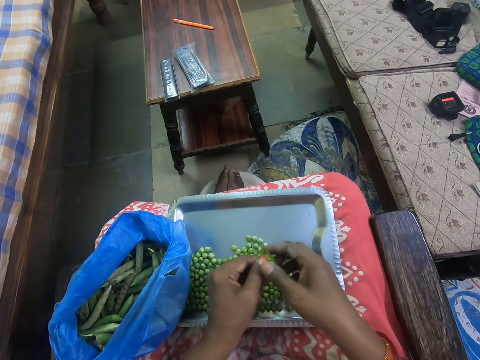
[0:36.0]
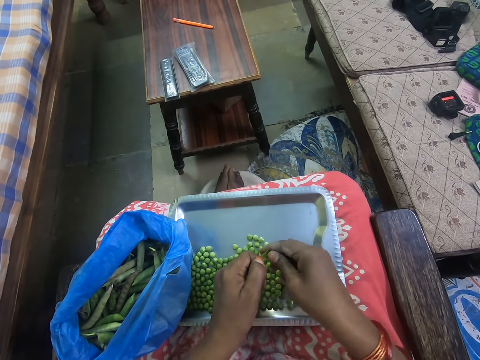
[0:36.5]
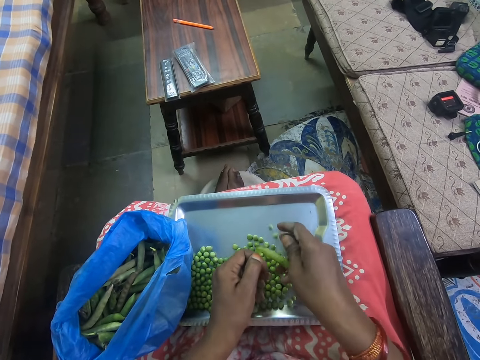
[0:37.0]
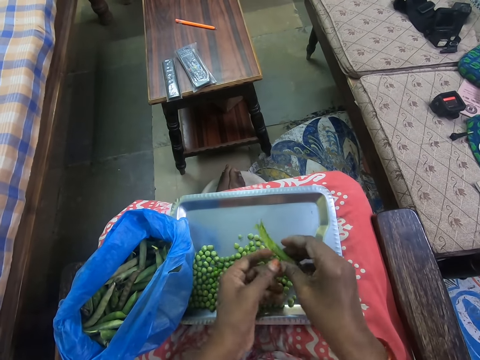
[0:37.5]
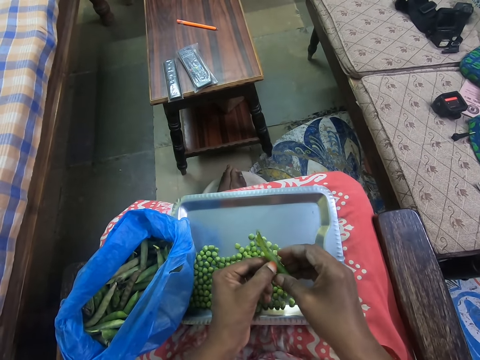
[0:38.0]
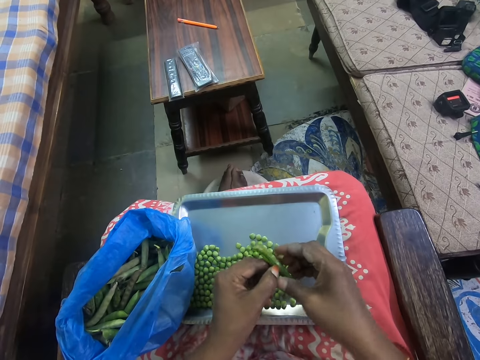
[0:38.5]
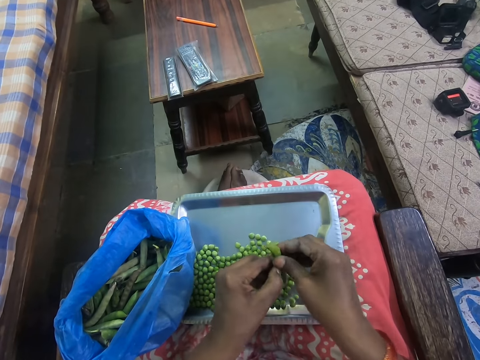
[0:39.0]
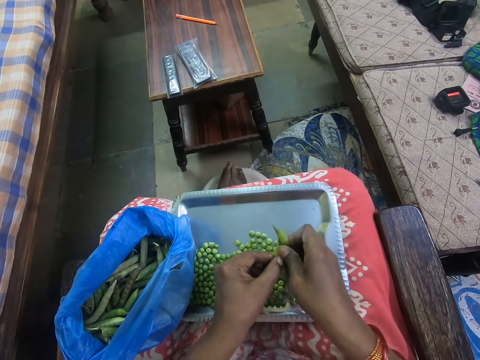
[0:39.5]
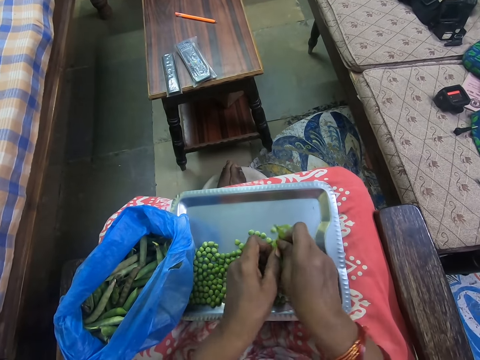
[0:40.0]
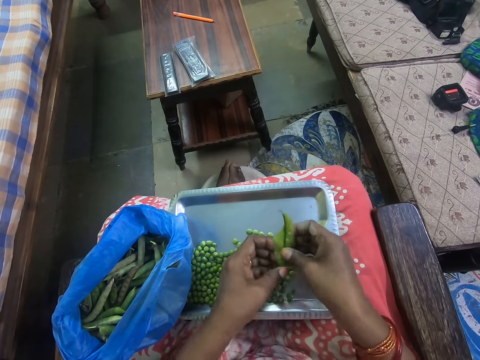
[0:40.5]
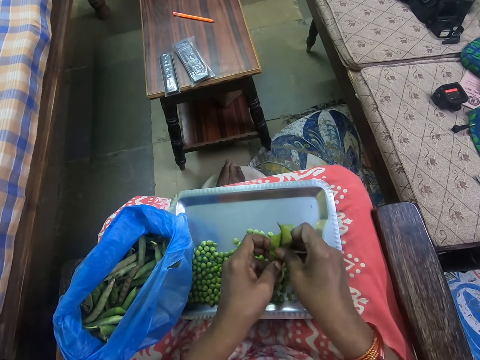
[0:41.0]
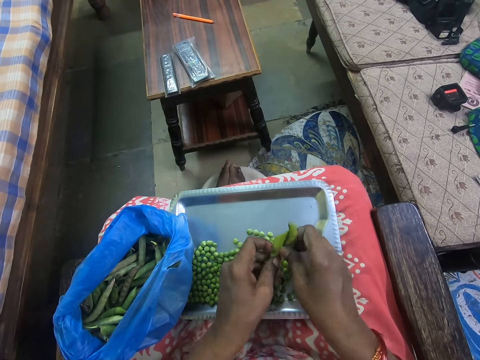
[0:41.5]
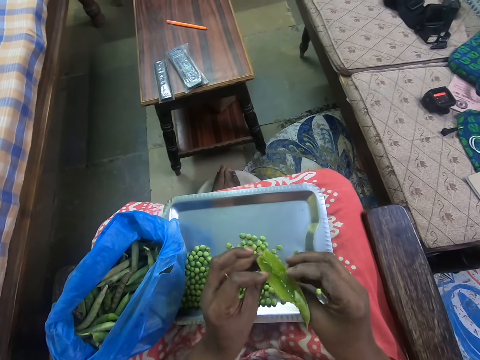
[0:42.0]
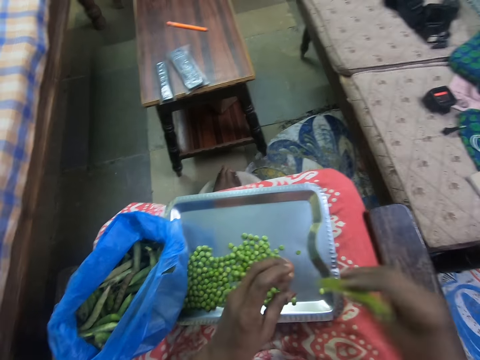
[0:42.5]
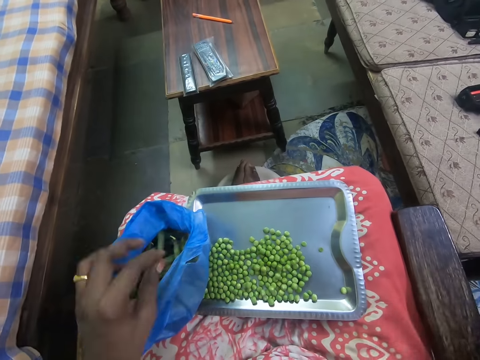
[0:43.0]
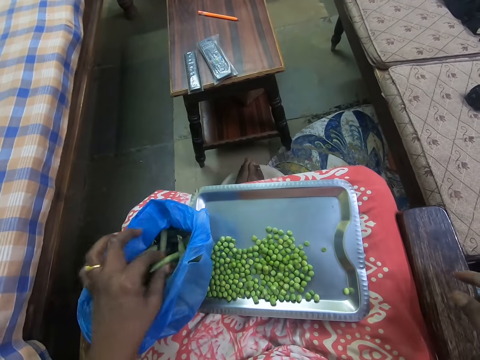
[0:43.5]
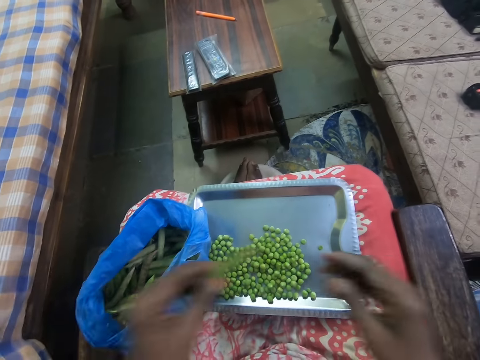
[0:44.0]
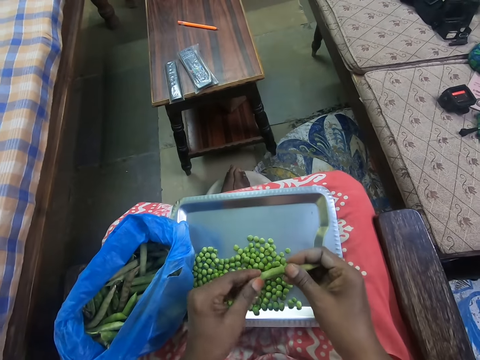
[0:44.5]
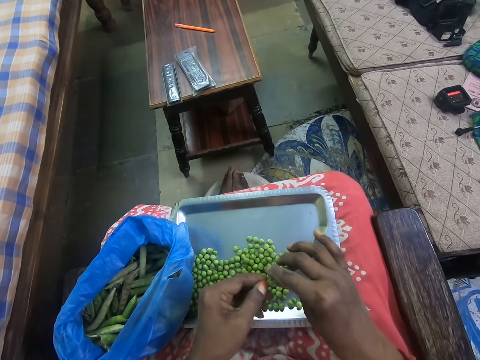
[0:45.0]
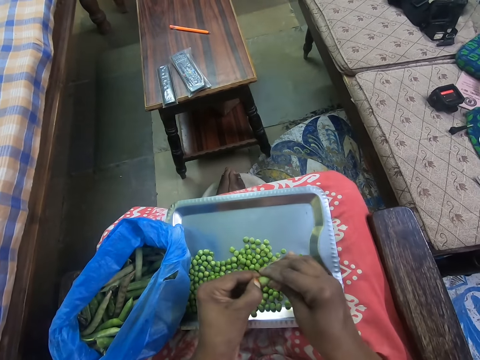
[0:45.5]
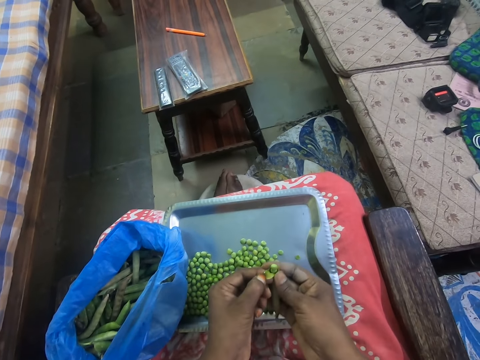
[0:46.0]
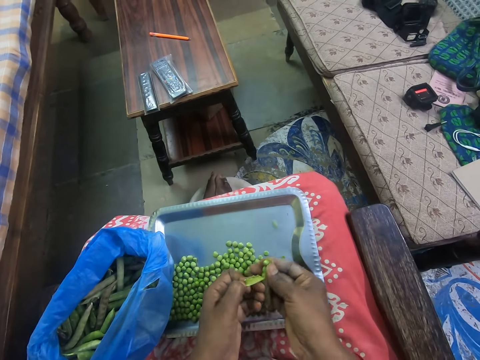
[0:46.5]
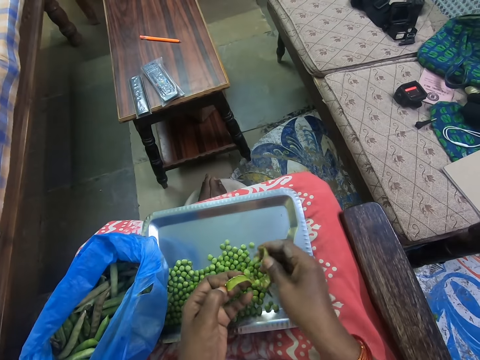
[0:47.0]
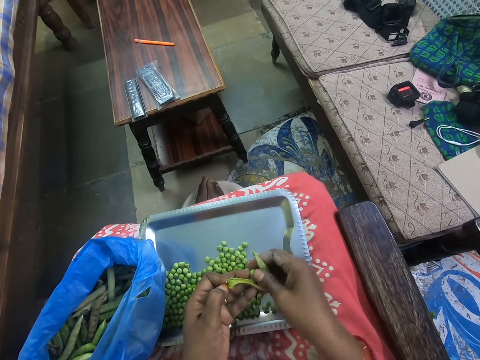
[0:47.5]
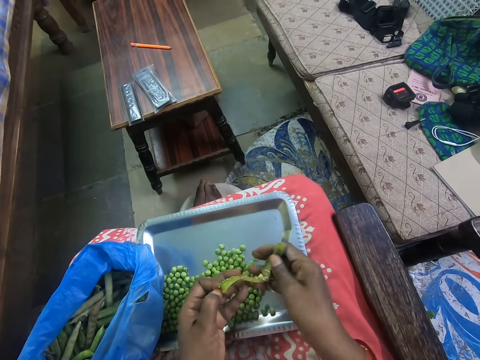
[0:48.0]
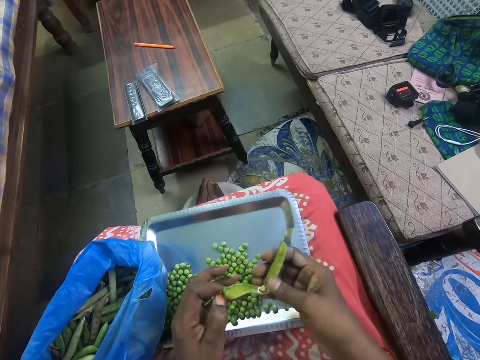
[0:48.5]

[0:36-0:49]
The camera wearer removes peas from the pods. They look at a cover. They throw the pods aside. They pick peas from the blue bag. They remove peas from the cover. They peel the peas. They remove peas from the pods.

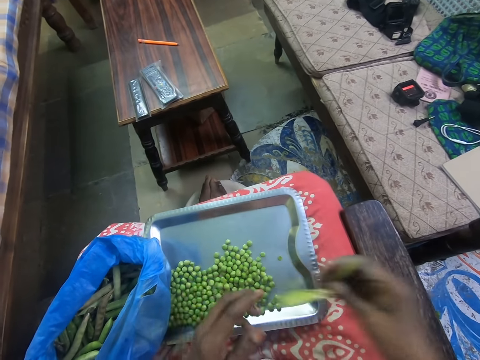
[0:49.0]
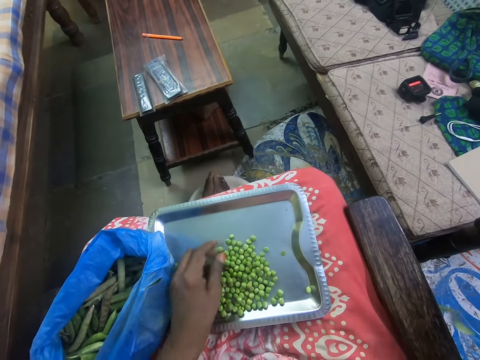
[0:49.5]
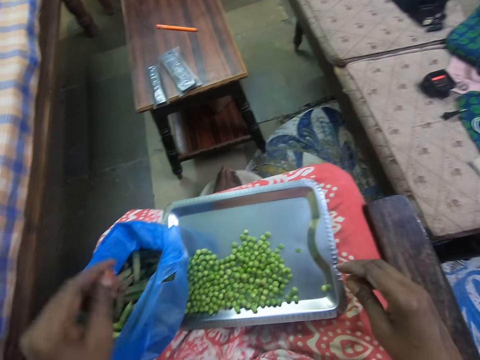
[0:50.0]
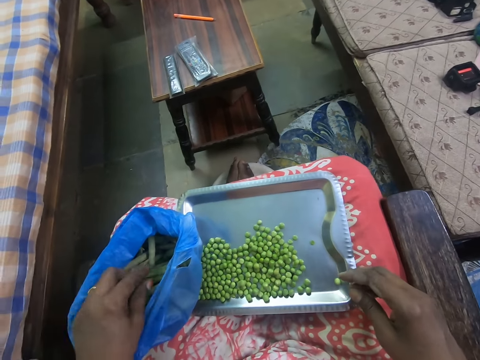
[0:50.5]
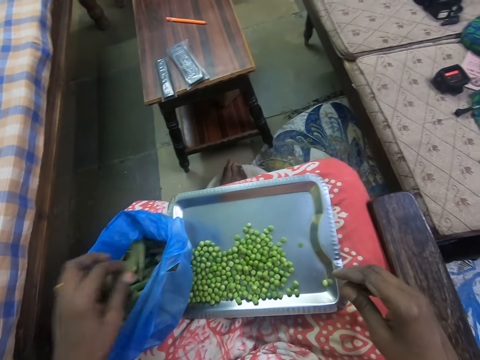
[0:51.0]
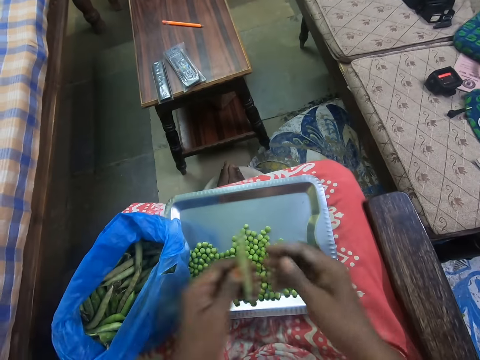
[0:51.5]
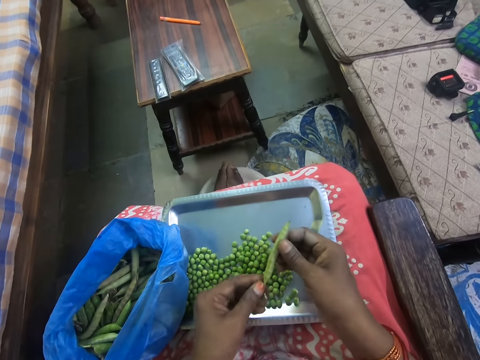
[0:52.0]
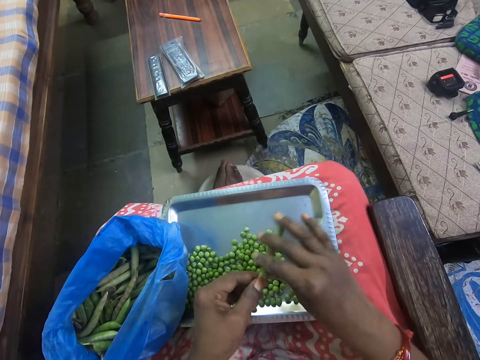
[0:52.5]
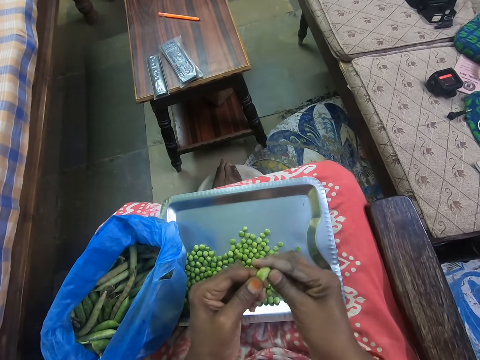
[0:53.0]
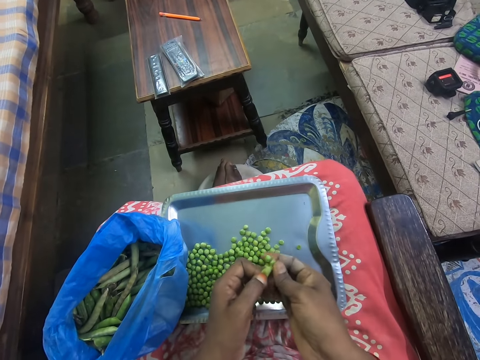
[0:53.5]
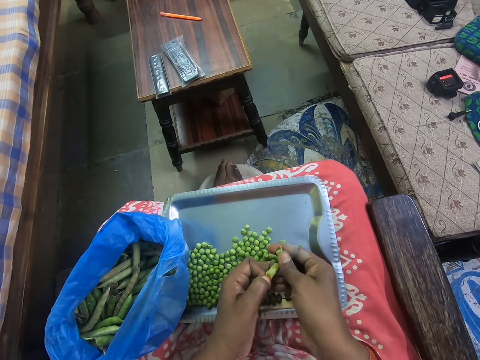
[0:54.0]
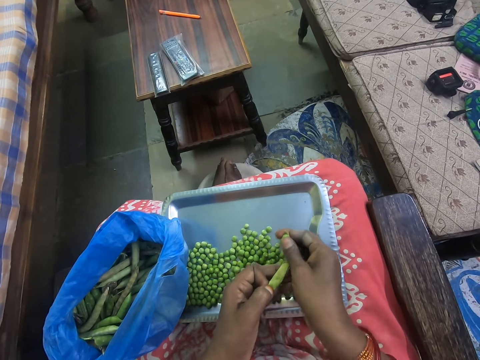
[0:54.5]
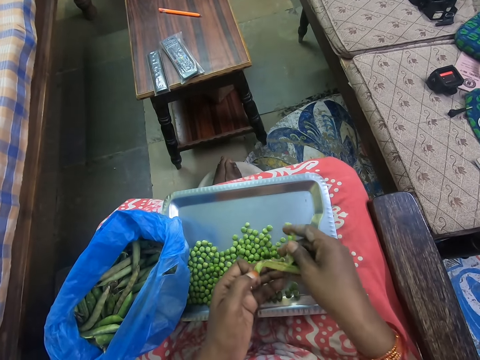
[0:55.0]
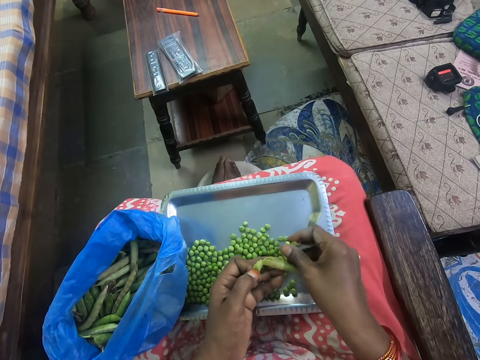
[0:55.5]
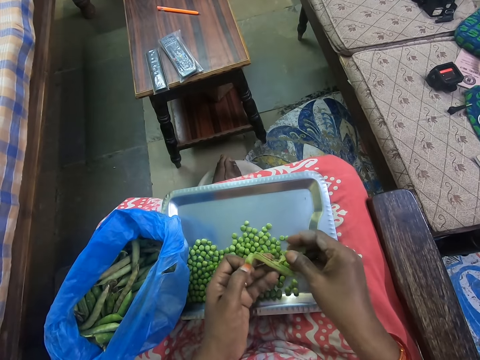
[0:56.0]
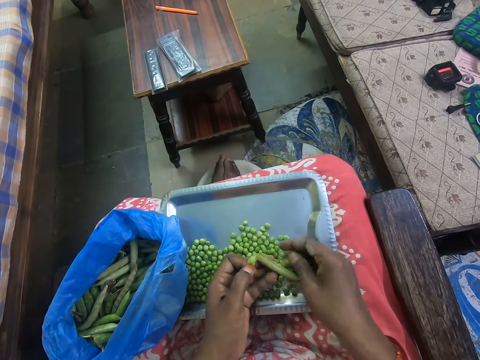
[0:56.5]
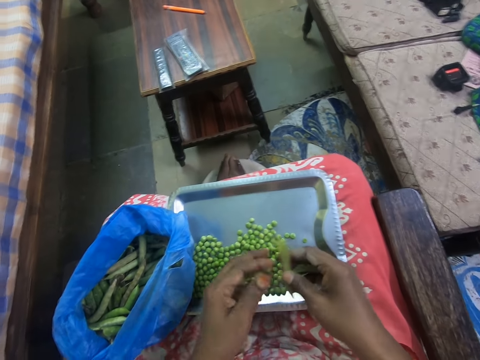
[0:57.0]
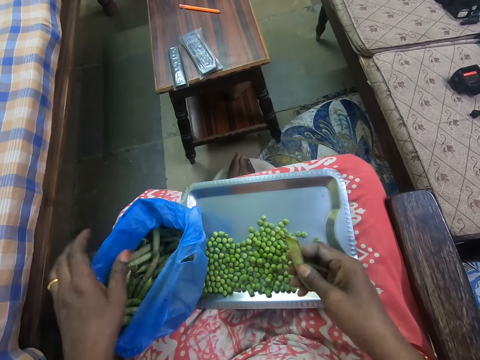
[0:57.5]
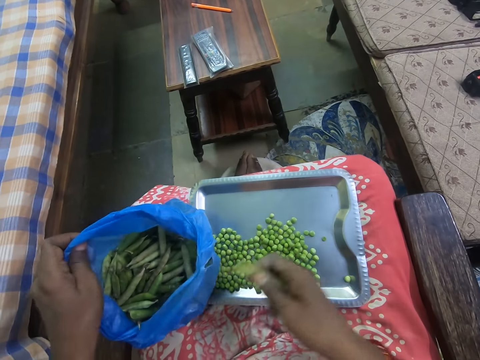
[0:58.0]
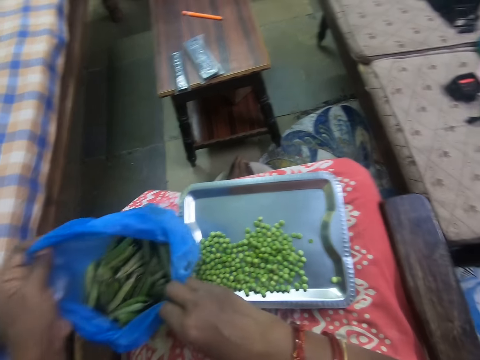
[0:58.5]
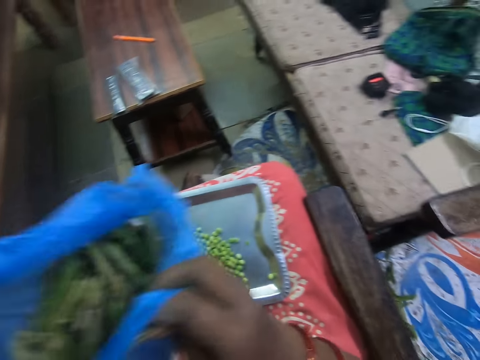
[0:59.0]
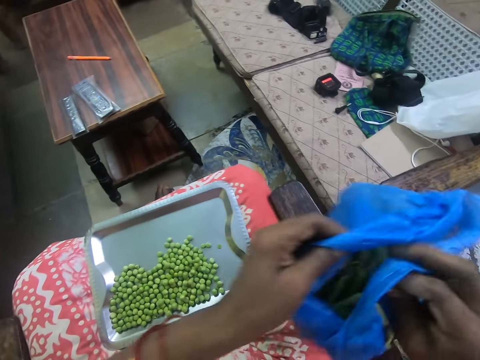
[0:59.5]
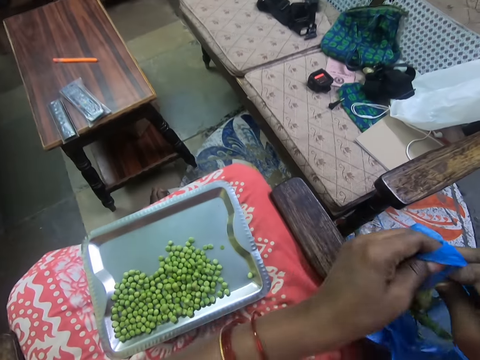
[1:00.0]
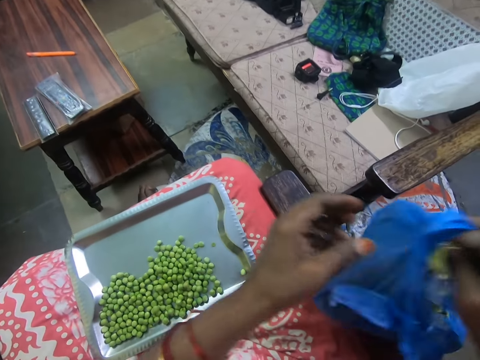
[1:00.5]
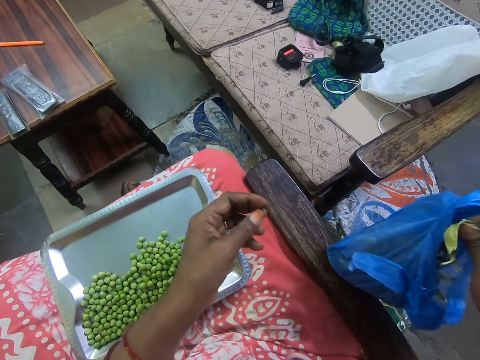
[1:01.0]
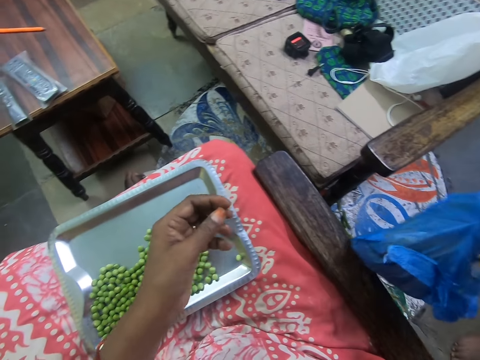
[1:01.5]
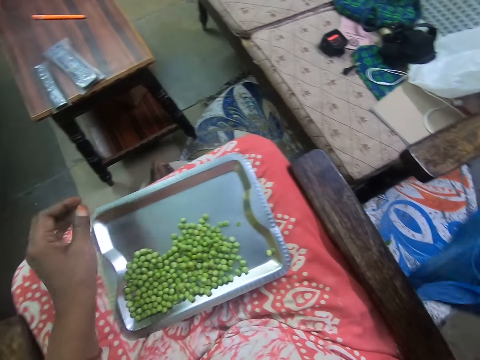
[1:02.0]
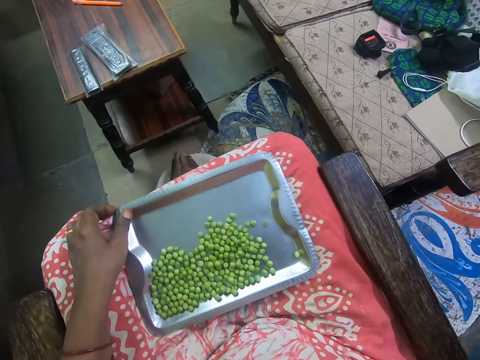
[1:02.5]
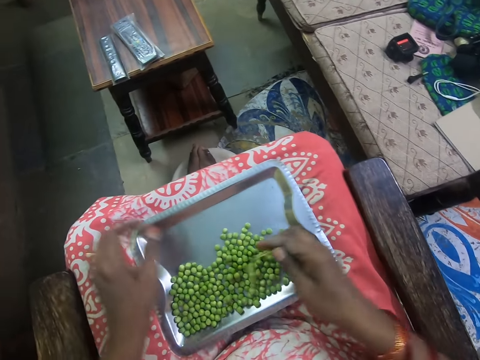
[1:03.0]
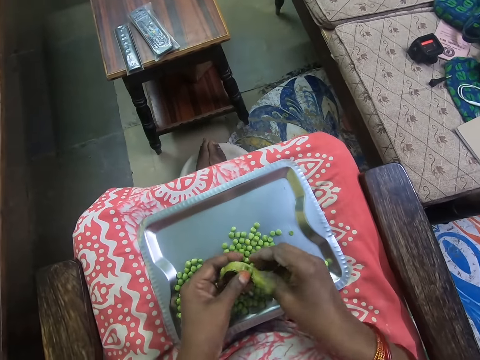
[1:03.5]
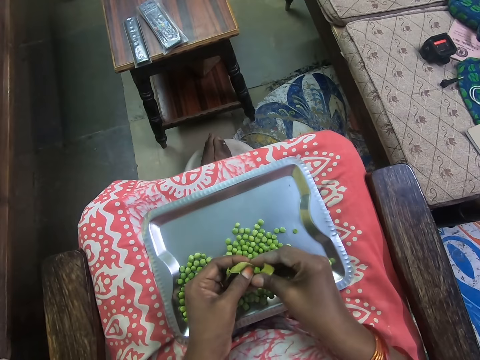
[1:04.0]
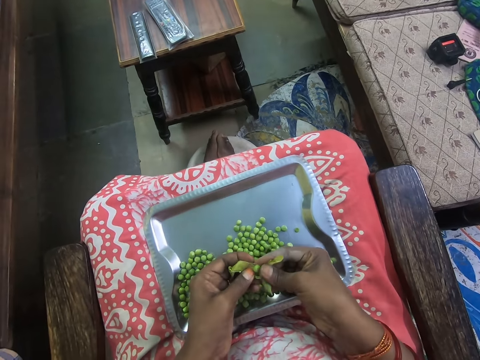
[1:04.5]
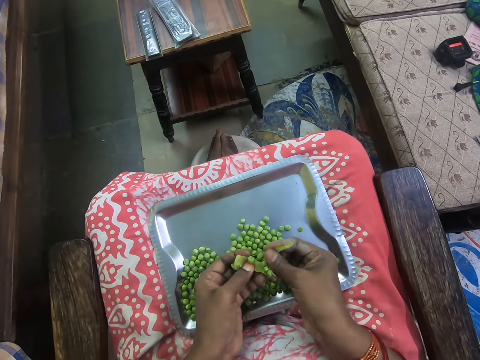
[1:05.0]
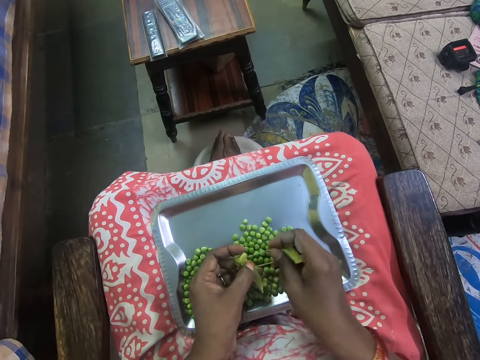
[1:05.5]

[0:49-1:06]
The camera wearer throws the pods aside on the floor. They pick peas from the blue bag. They remove peas from a cover. They peel the peas. They remove peas from the pods. They open the bag. They hold the blue bag. They carry the blue bag. They give a woman the blue bag. They hold a tray. They remove peas from the cover. They peel the peas.
